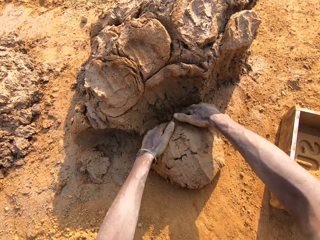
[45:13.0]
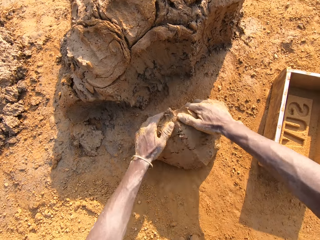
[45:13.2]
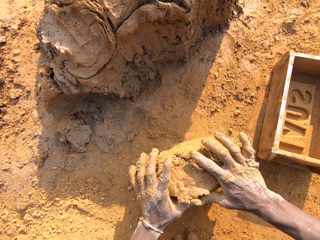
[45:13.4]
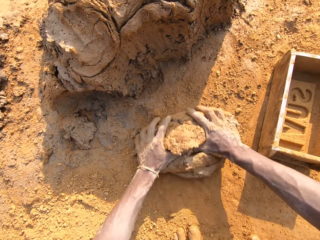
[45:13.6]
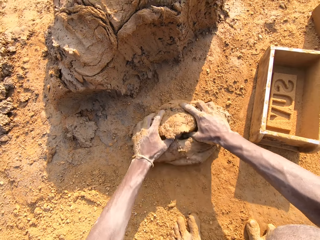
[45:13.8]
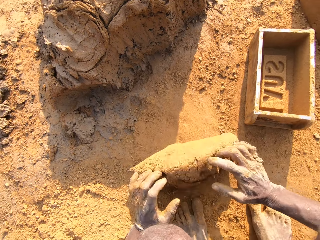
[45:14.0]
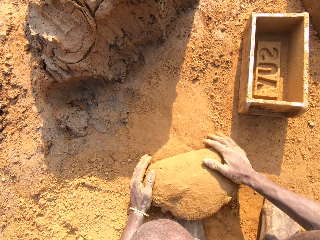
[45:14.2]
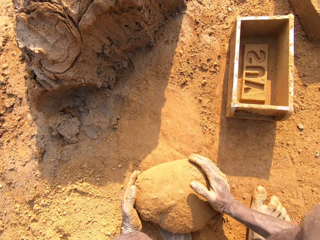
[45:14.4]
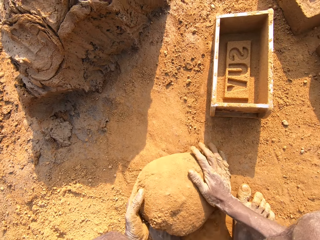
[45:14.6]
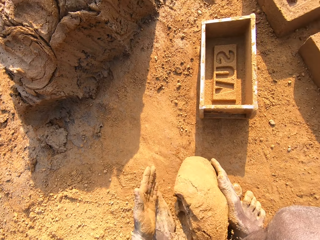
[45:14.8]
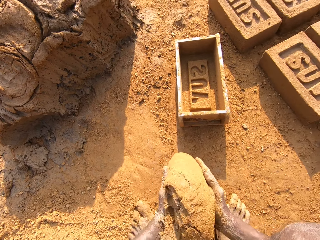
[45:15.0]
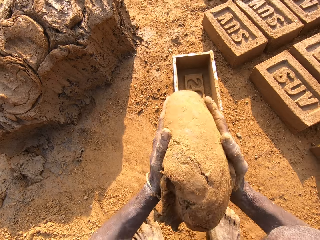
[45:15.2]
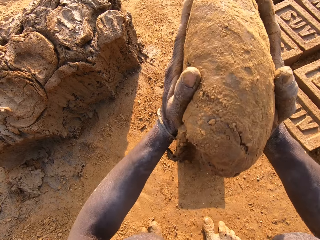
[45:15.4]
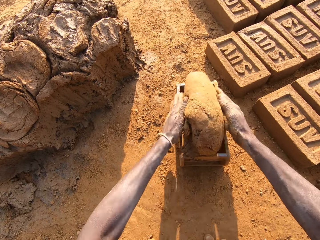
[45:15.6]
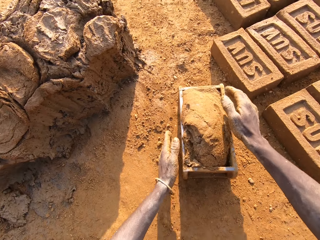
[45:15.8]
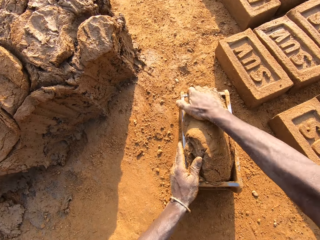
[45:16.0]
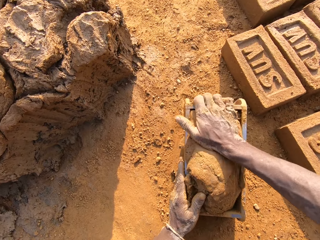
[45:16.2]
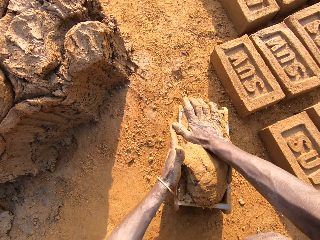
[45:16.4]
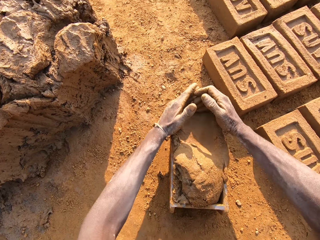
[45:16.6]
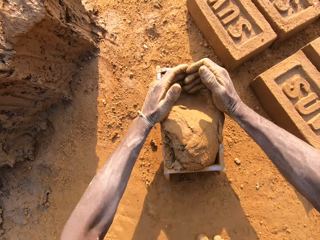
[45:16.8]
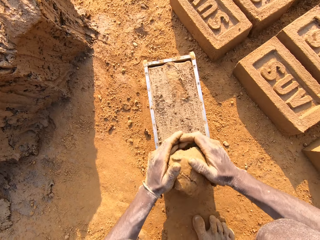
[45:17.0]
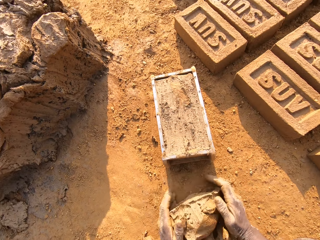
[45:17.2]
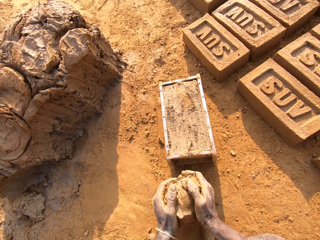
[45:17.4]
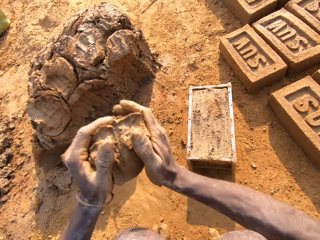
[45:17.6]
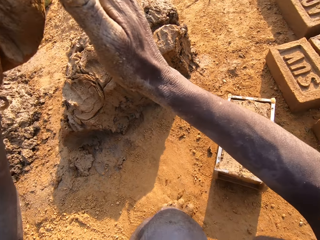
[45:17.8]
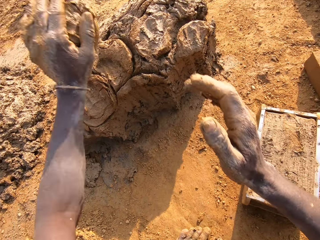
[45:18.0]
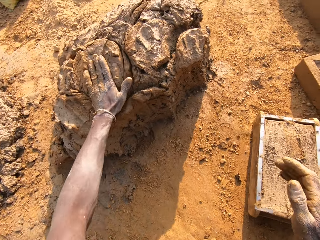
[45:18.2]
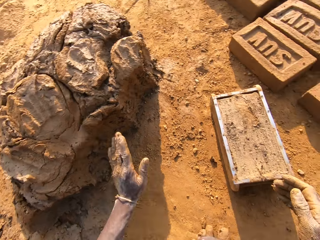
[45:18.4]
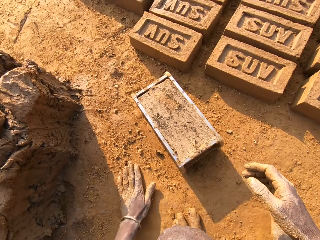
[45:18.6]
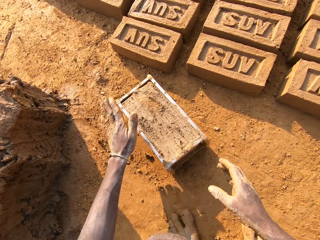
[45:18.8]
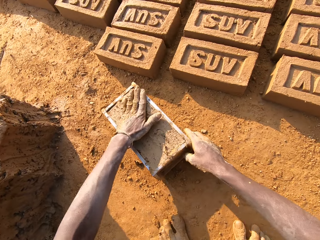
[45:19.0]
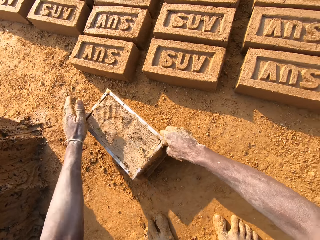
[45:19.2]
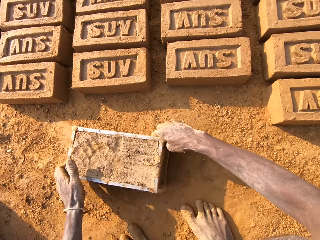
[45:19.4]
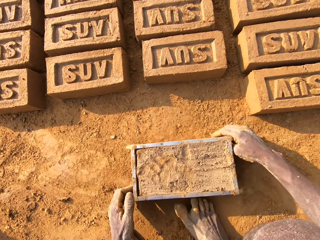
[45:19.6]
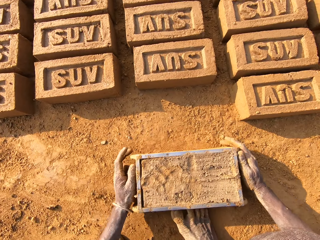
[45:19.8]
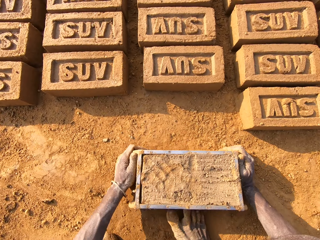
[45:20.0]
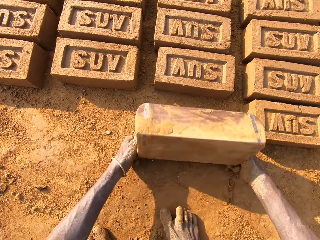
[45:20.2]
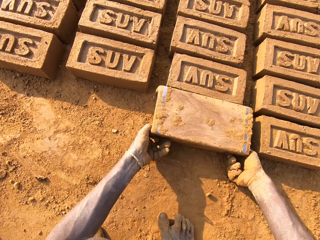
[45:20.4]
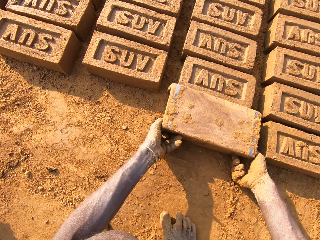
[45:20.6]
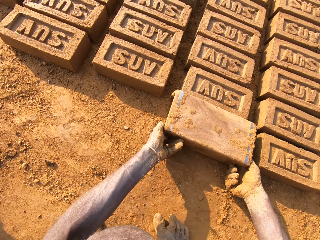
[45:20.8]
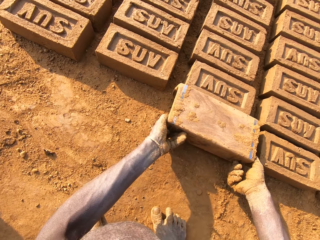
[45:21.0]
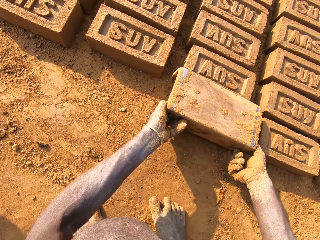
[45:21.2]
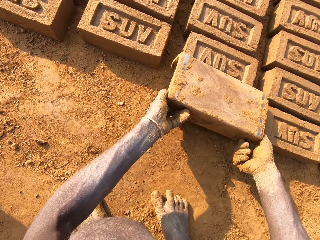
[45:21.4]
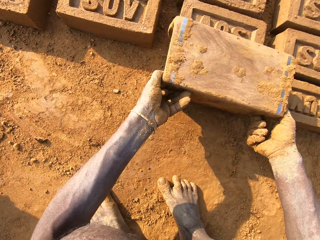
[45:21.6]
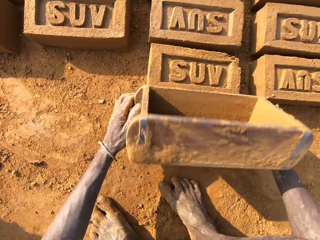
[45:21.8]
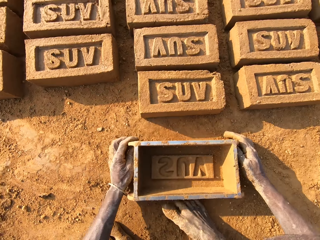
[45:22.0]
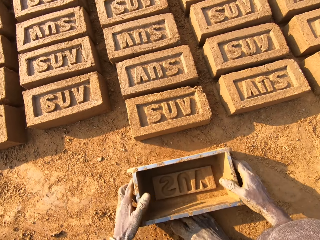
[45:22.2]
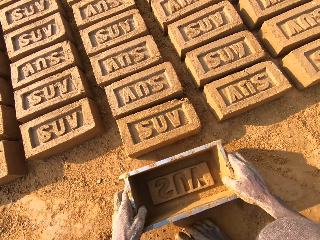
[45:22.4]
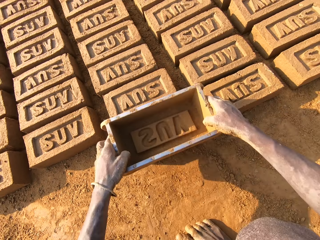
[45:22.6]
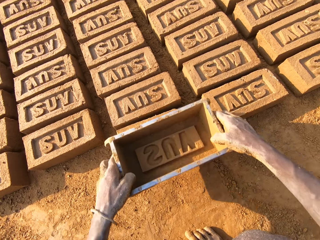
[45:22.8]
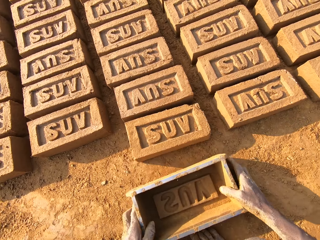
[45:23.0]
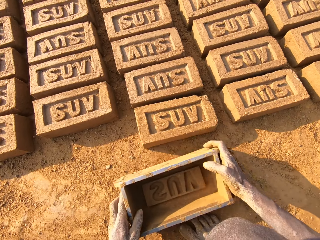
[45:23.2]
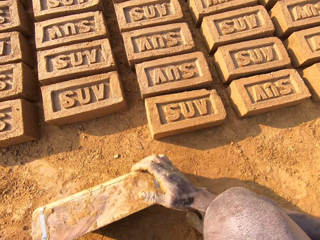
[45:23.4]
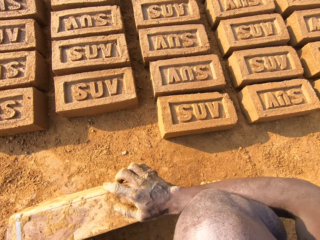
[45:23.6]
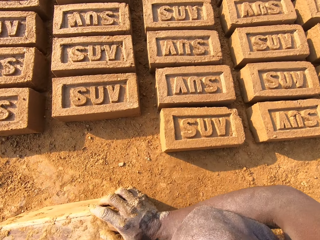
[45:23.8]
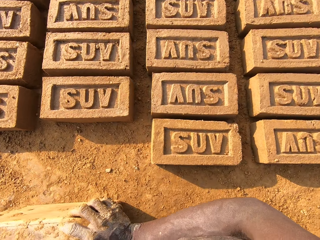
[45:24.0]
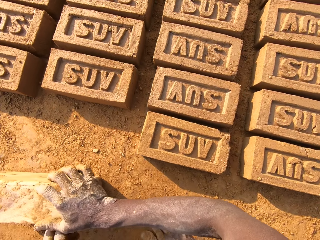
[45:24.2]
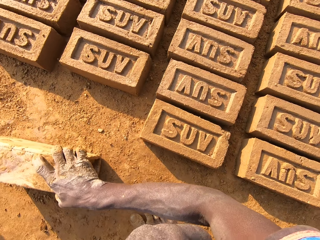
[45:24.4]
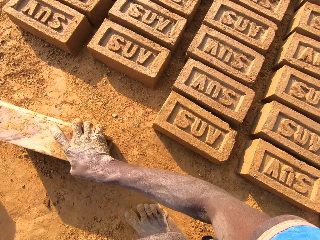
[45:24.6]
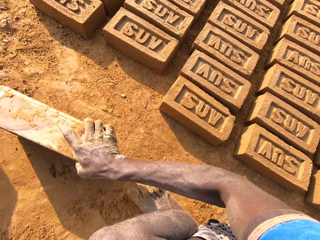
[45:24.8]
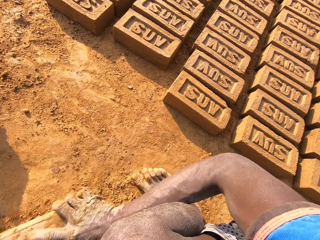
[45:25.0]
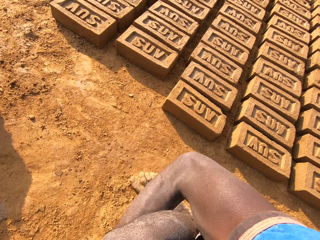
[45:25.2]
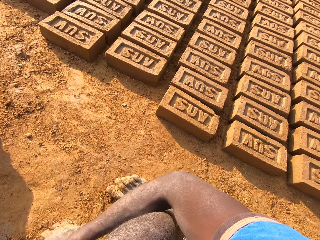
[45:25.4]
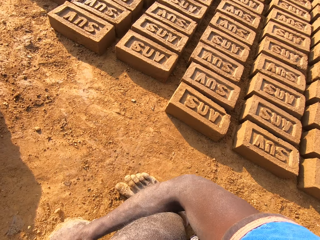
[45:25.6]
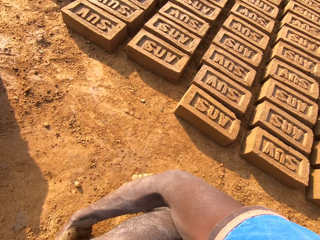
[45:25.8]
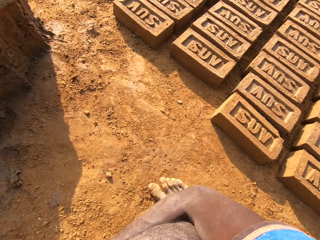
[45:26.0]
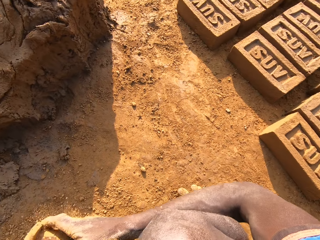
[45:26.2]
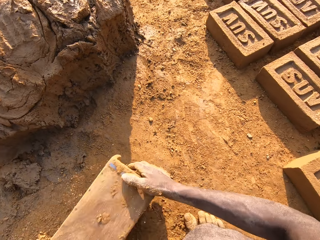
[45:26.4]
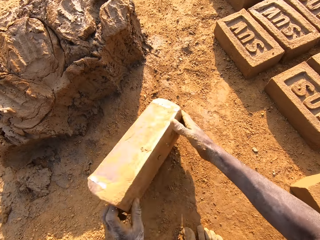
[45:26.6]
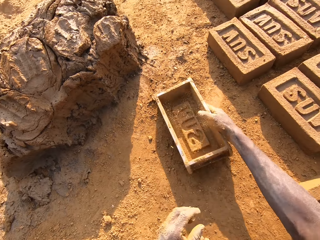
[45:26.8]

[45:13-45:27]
The camera wearer rolls the mud or mortar on the ground. They mix the scooped mortar with clay or soil. They lift the mud. They slam the mortar into the brick mould. They compress the mud with a hand. They cut the mud from the brick mould. They scoop excess out of the mortar. They throw the excess mortar on the pile of mortar. They pick up the clay from the ground. They wipe a hand on the ground. They sprinkle the clay on the brick mould. They pick up the brick mould from the ground. They hold the mud in the brick mould with a hand. They pull the brick mould on the ground. They drop the brick mould on the ground and pick up the brick mould from the ground. They turn the brick mould. They empty a brick to the ground. They lift the brick mould. They drop the brick mould on the ground. They pick up the brick mould from the ground. They hold the brick with the brick mould. They drop the brick mould on the ground. They carry the brick mould to the mud. They scoop soil with the brick mould. They drag the brick mould on the ground. They empty the clay to the ground.

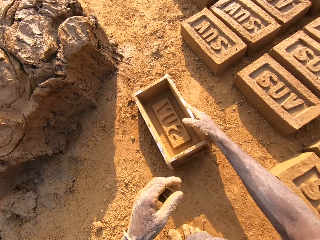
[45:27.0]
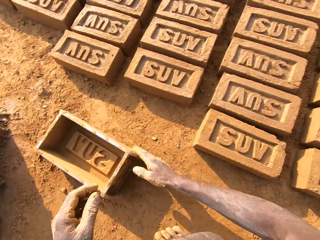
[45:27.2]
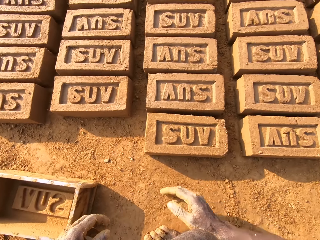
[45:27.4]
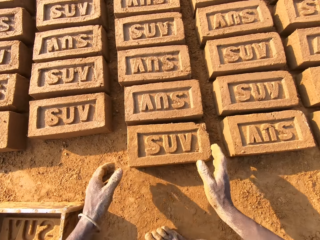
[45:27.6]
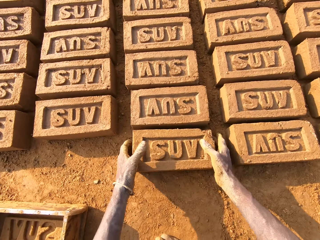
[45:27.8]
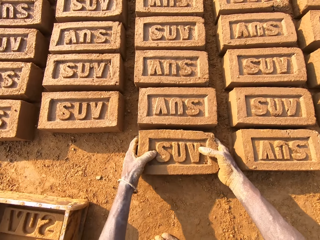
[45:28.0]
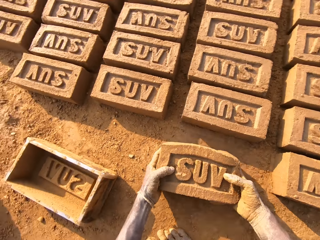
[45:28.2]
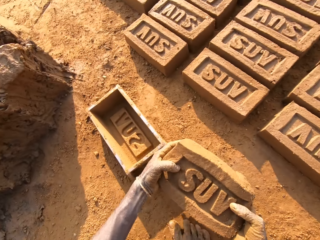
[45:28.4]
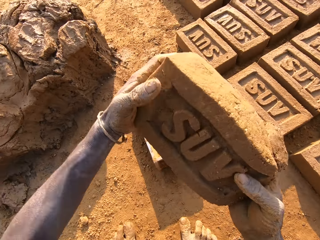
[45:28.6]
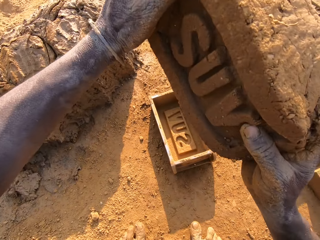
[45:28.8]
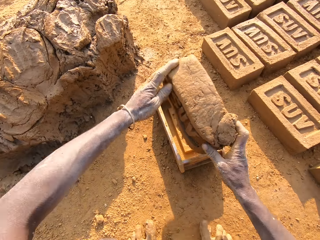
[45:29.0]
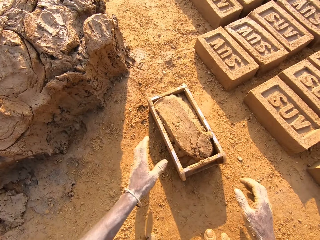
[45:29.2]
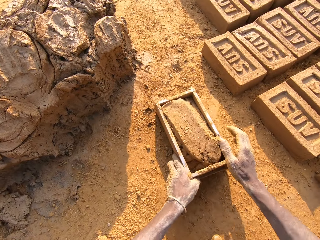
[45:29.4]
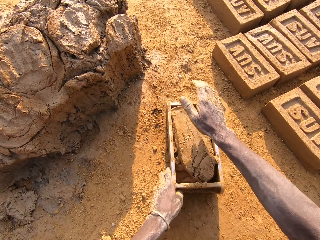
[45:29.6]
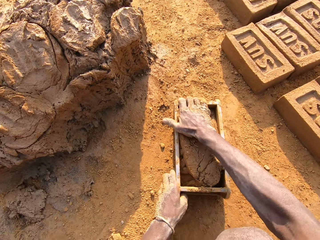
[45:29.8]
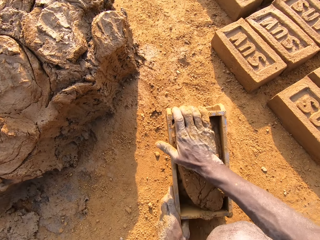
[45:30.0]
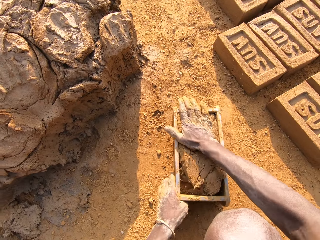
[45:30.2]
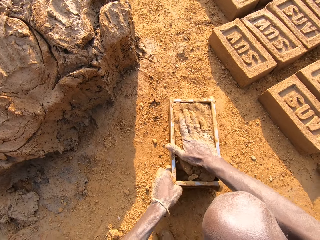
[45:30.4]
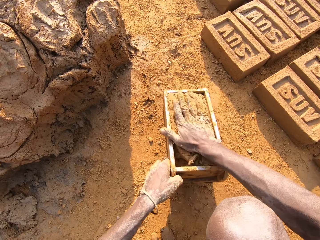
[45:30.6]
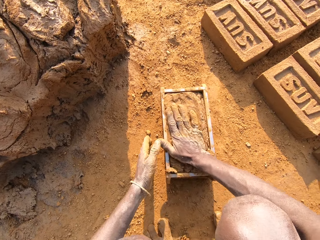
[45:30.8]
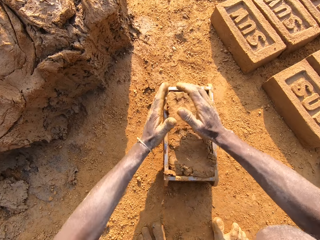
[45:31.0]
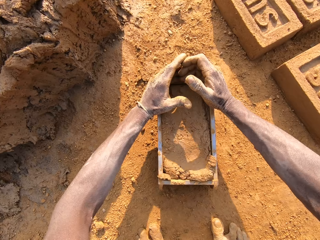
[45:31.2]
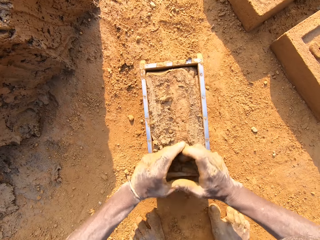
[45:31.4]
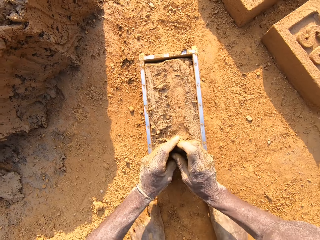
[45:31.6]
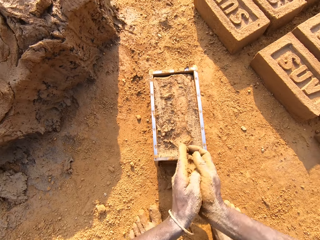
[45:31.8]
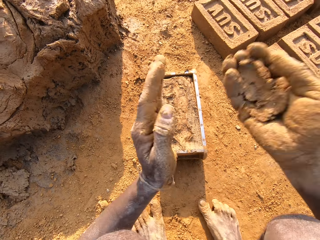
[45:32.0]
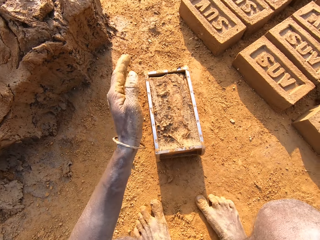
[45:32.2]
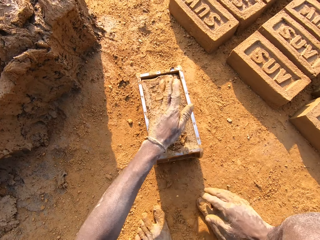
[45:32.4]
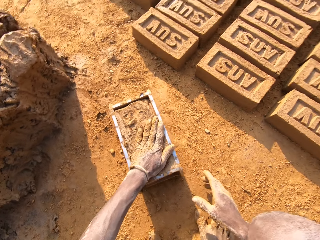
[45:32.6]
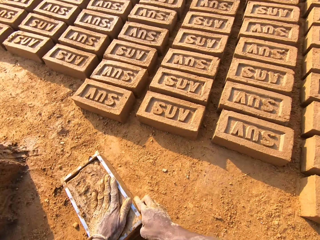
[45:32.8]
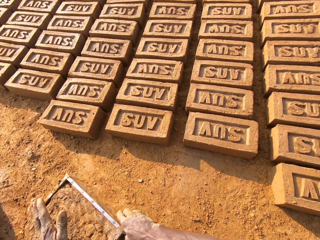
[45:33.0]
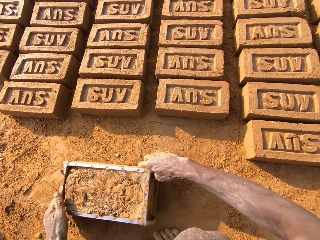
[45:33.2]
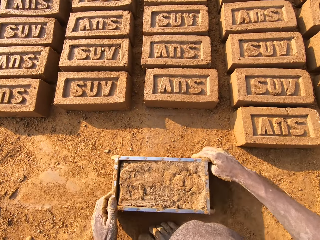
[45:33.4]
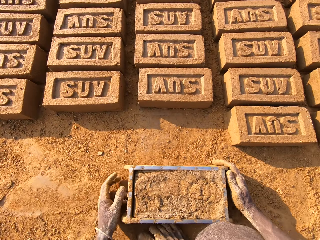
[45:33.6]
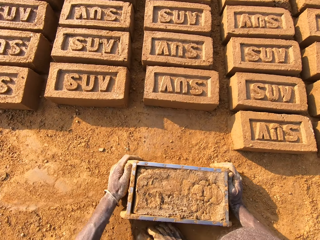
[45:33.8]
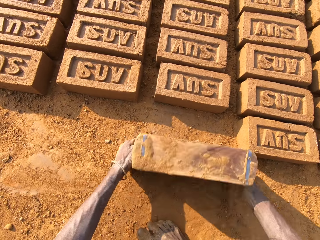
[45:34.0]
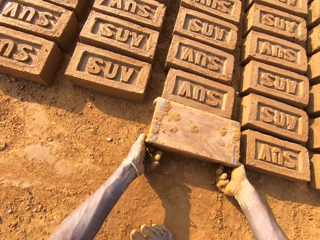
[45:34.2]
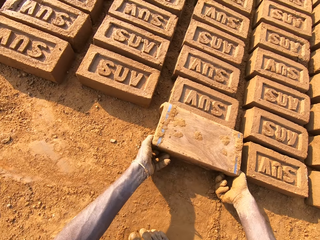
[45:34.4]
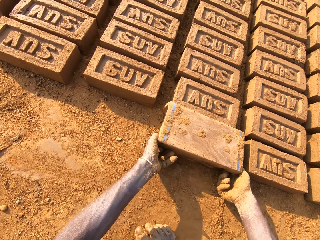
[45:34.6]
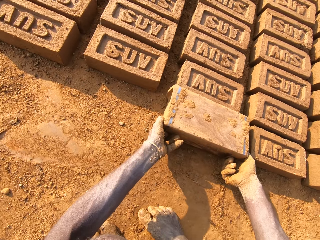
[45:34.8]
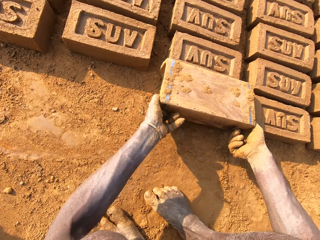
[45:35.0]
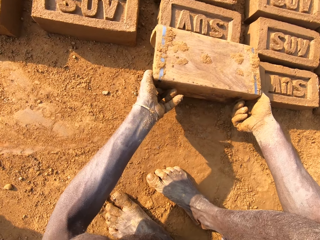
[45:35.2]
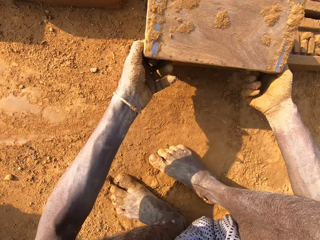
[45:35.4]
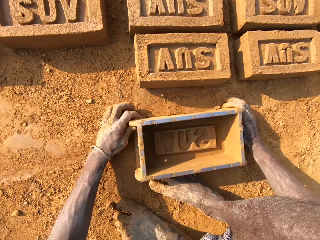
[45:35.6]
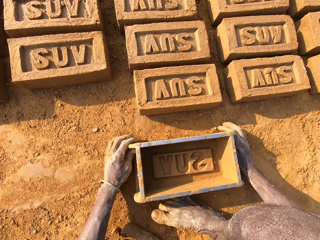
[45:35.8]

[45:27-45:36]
The camera wearer drops the brick mould on the ground. They pick up a brick from the ground. They slam the brick into the brick mould. They compress the brick in the brick mould. They cut mud from the brick mould. They scoop excess out of the brick. They throw the excess brick on the brick mould. They pull the brick mould on the ground. They pick up the brick mould from the ground. They turn the brick mould. They empty the clay to the ground. They lift the brick mould.
